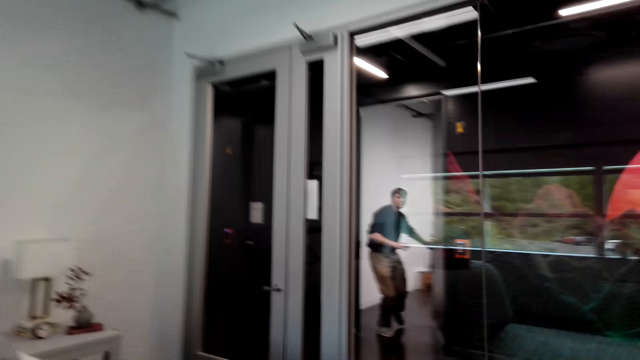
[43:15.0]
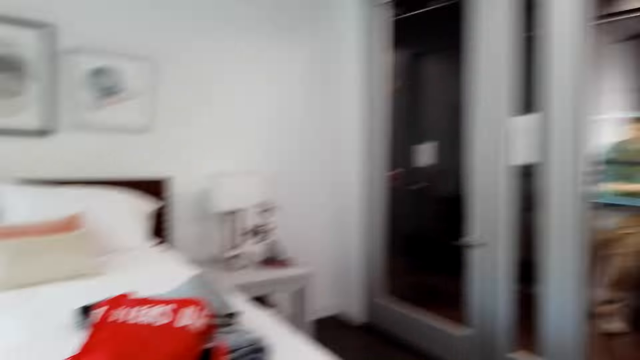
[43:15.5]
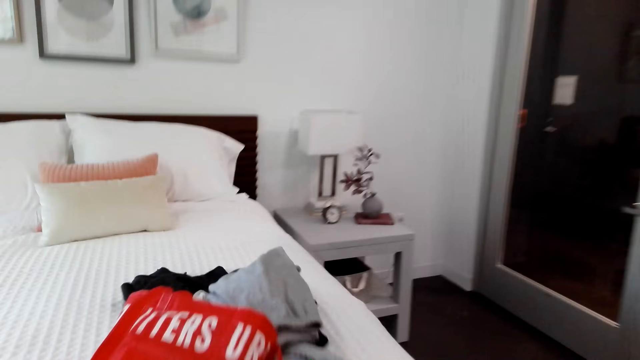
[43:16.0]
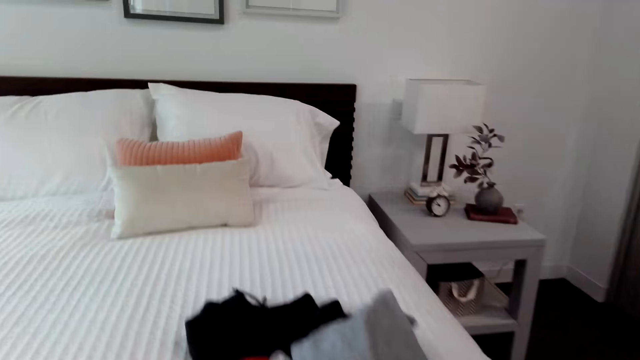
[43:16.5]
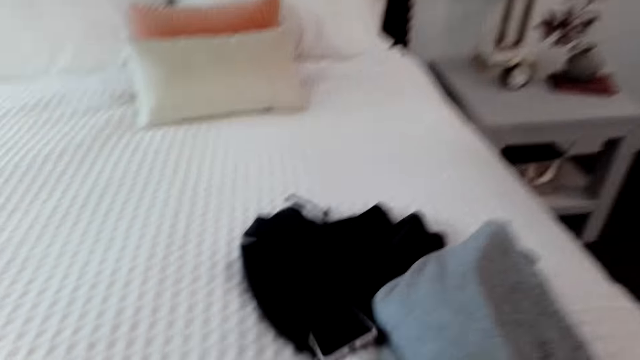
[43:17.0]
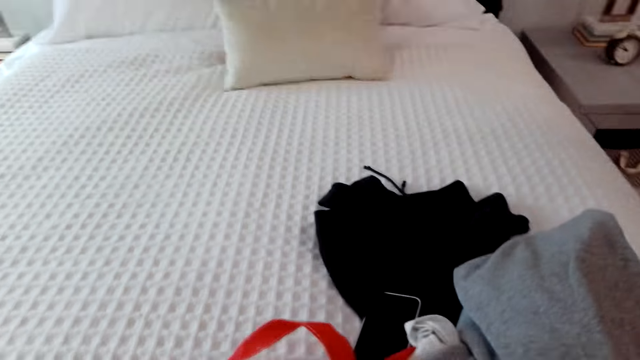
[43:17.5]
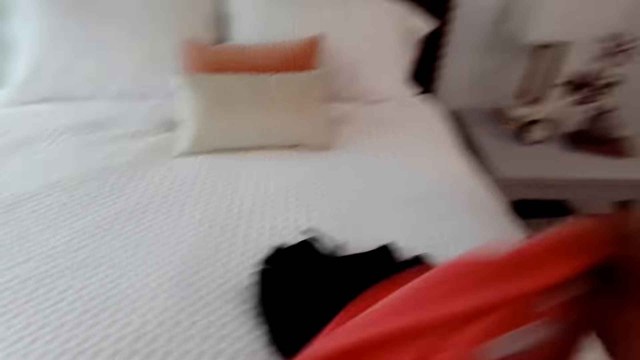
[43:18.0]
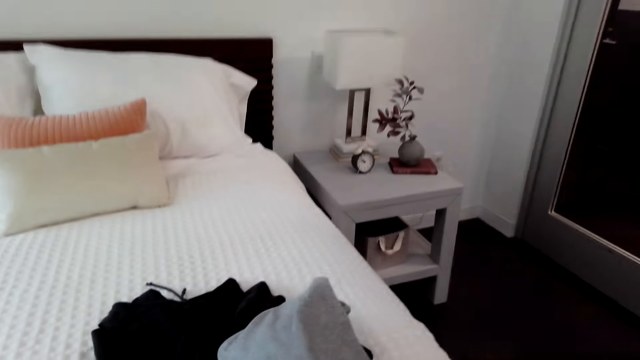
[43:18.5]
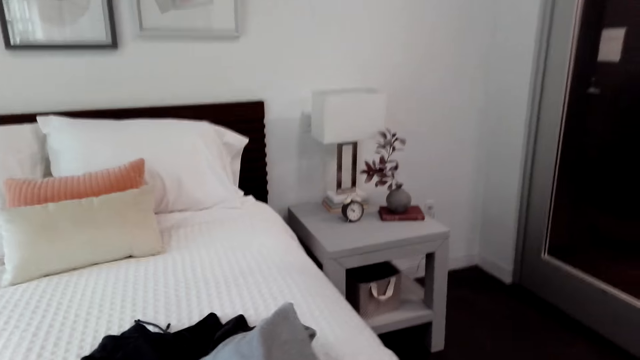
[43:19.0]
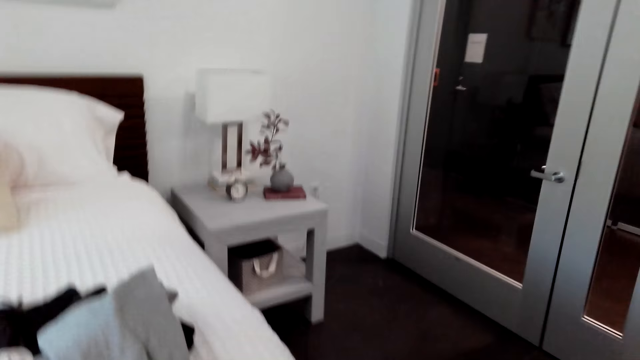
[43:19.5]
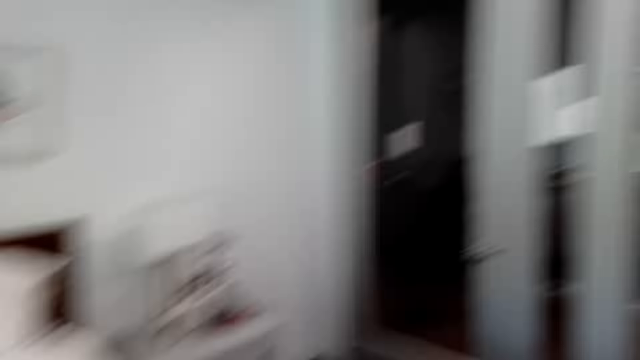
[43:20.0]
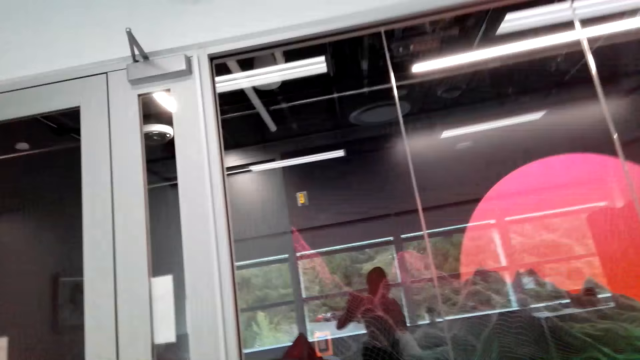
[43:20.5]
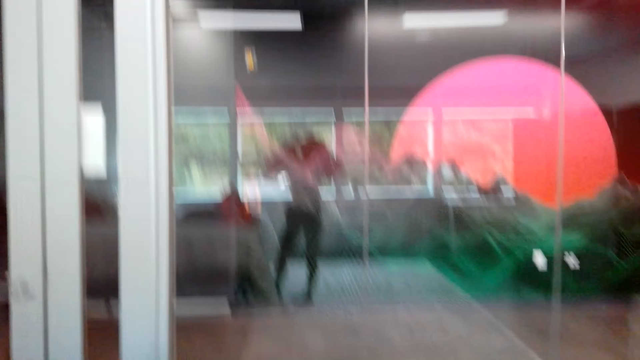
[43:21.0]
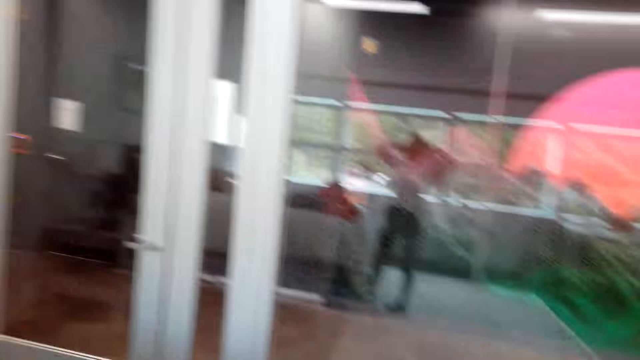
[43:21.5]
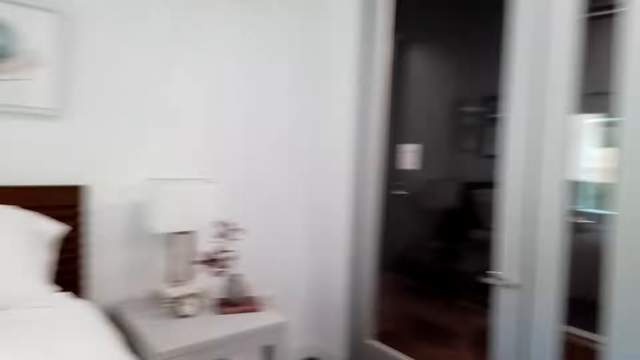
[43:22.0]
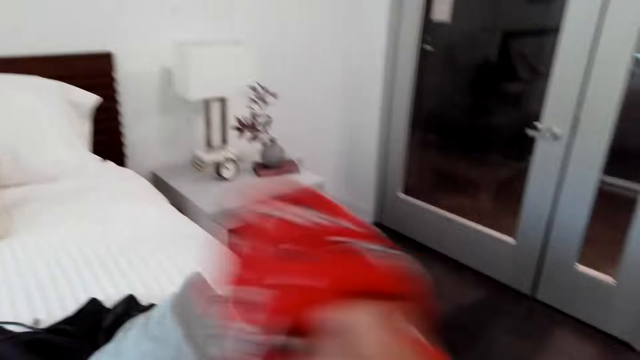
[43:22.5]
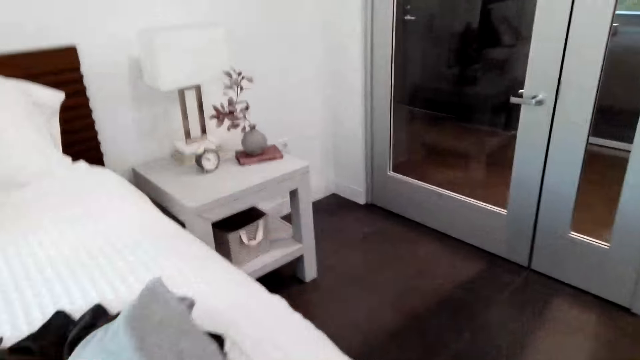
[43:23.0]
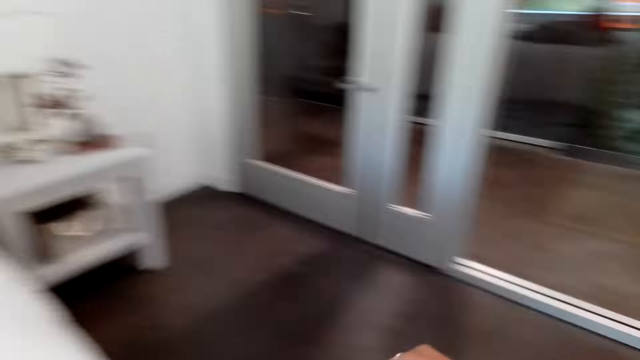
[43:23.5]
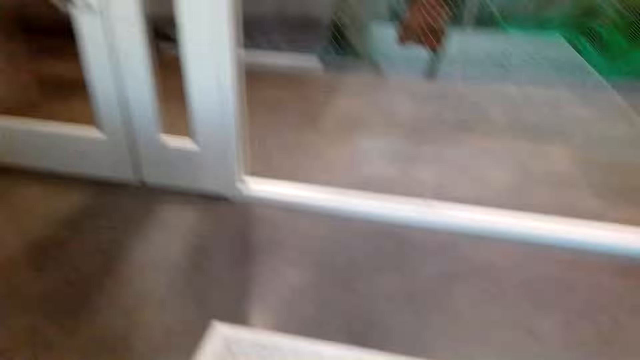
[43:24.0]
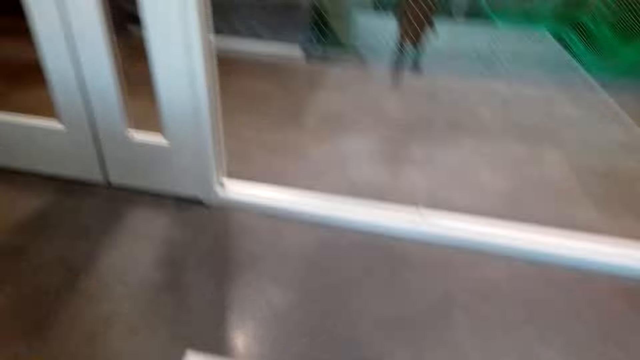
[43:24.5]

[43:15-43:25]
The camera wearer puts her phone on the bed. They move a cloth and pick up the cloth. They remove the blouse and throw the blouse on the bed.

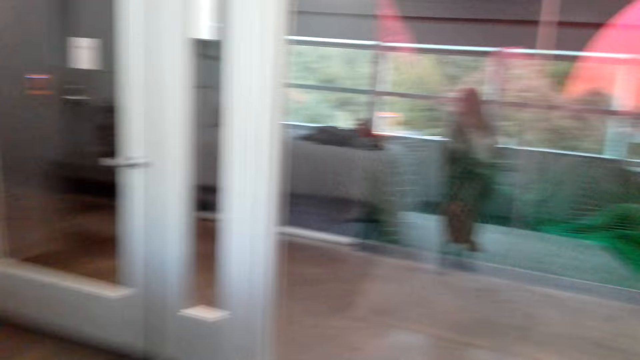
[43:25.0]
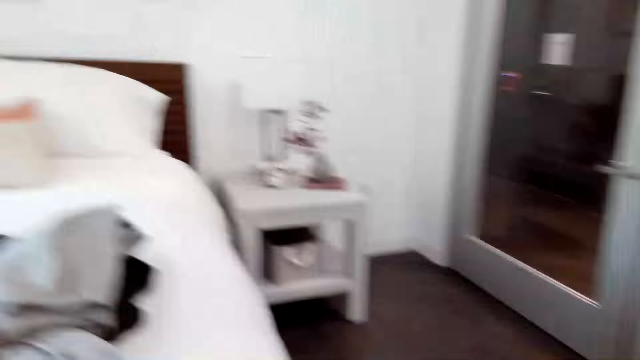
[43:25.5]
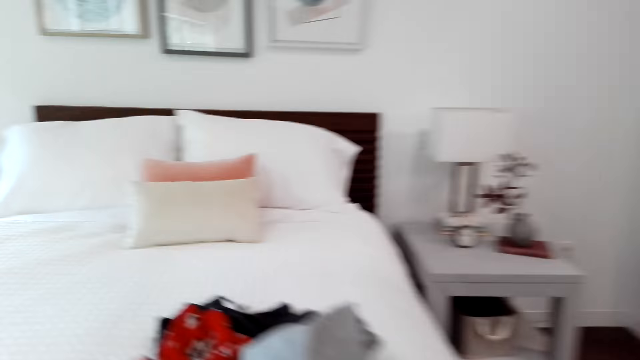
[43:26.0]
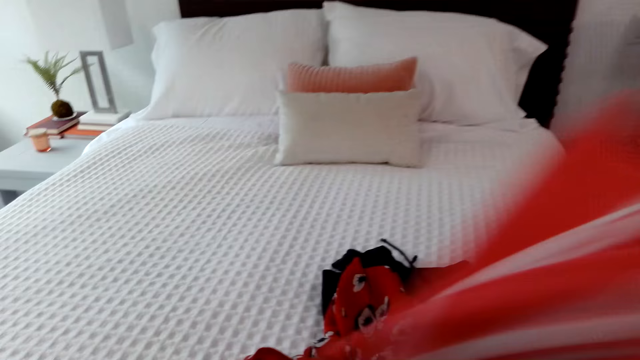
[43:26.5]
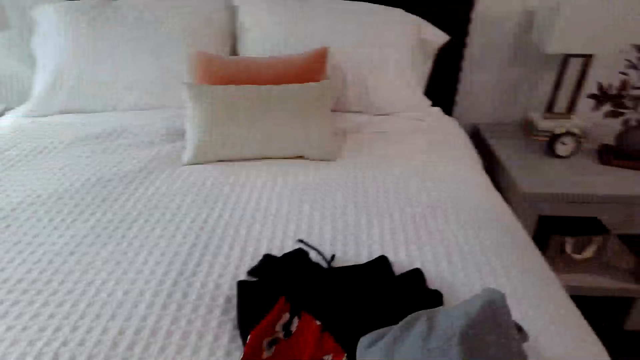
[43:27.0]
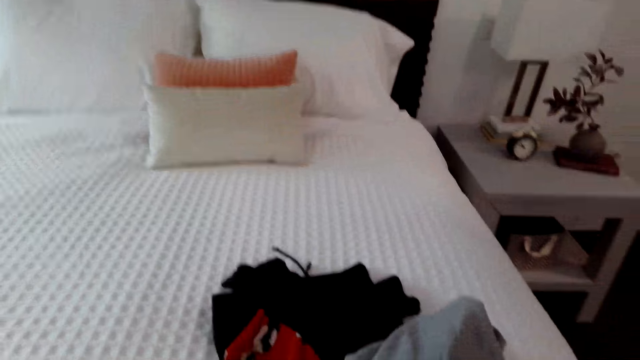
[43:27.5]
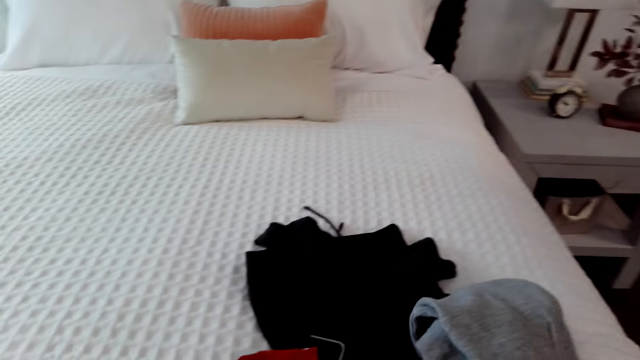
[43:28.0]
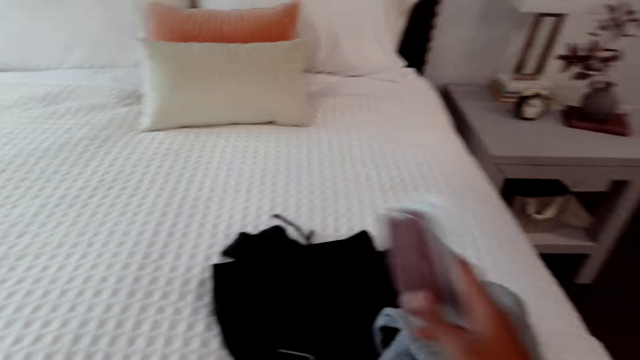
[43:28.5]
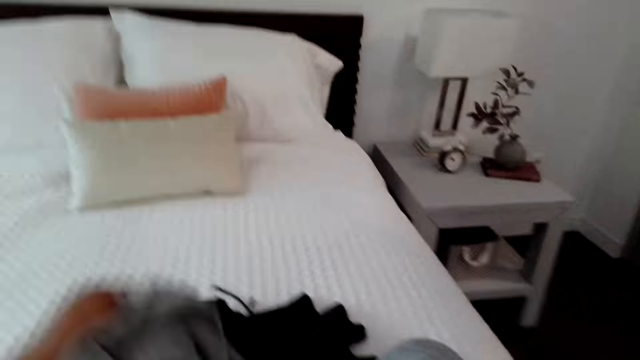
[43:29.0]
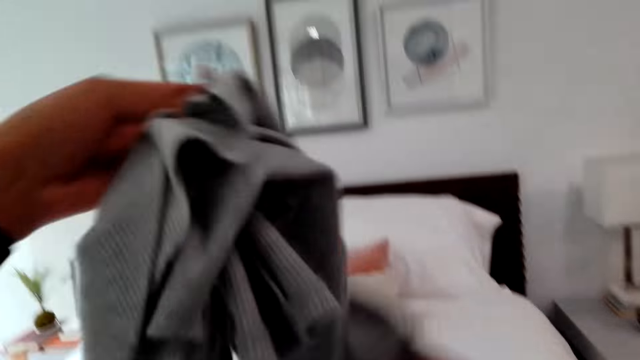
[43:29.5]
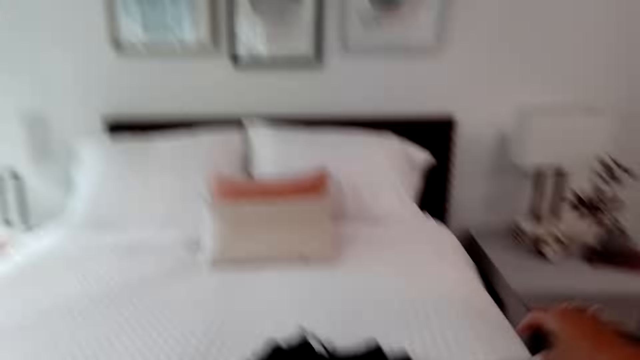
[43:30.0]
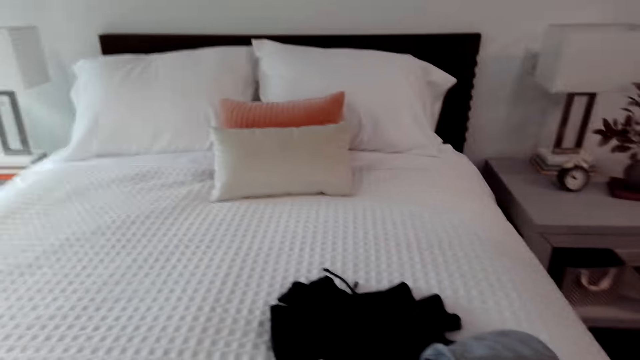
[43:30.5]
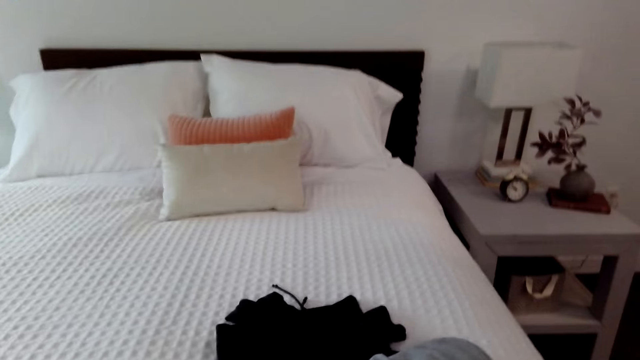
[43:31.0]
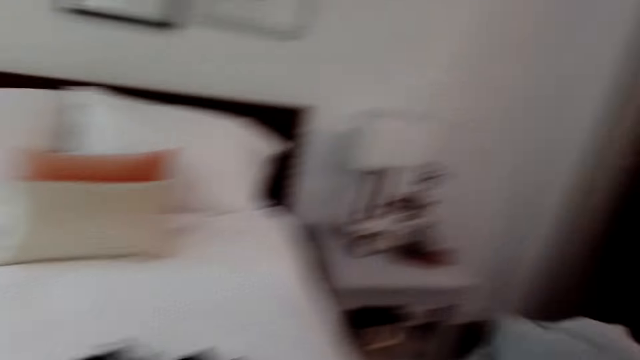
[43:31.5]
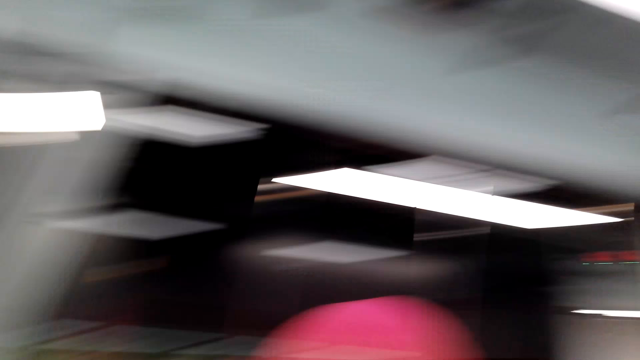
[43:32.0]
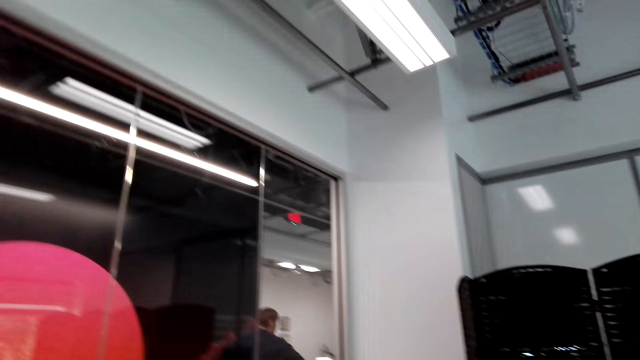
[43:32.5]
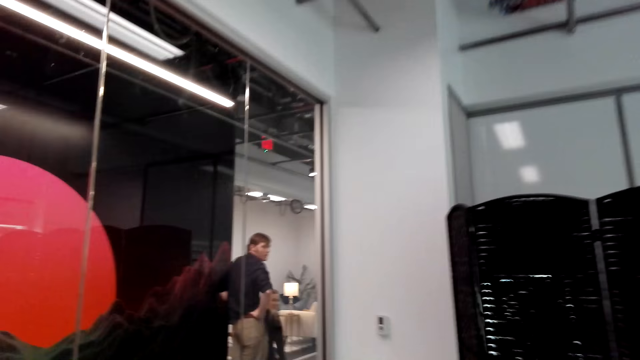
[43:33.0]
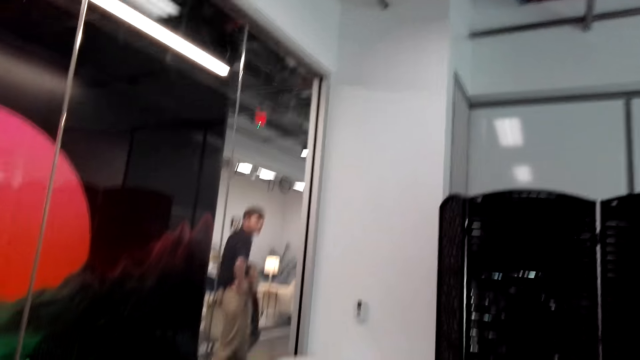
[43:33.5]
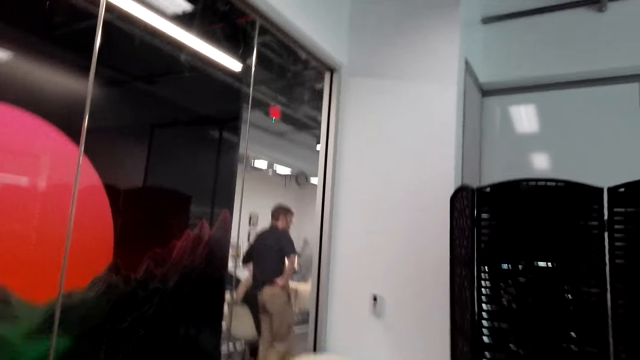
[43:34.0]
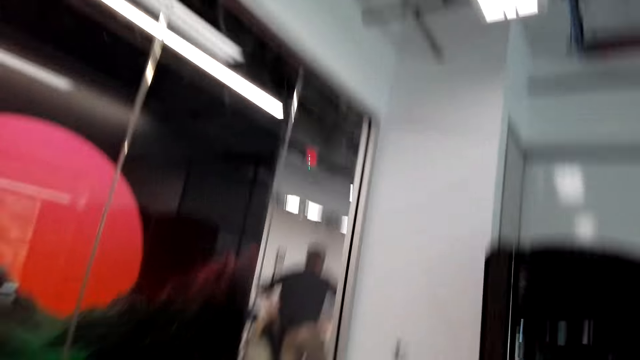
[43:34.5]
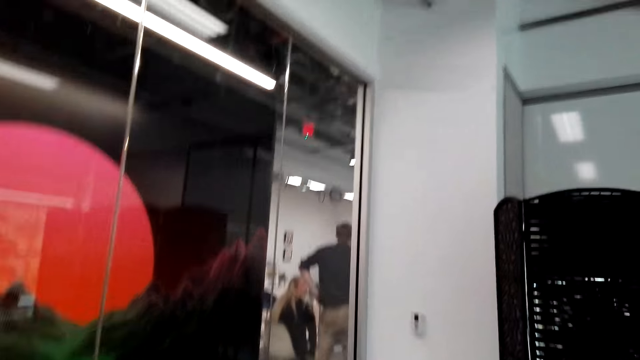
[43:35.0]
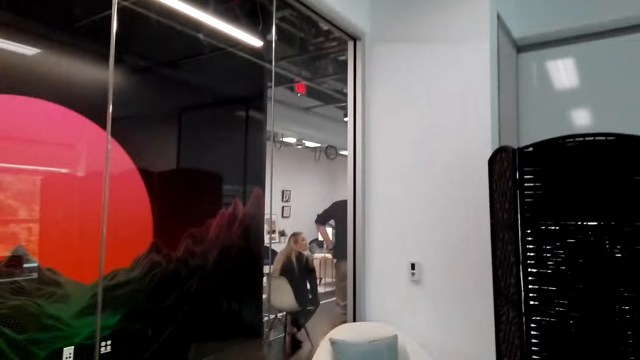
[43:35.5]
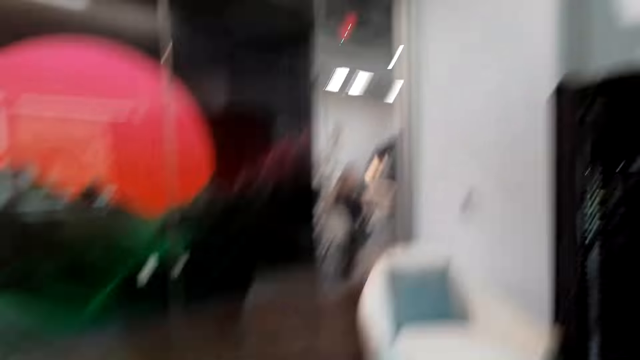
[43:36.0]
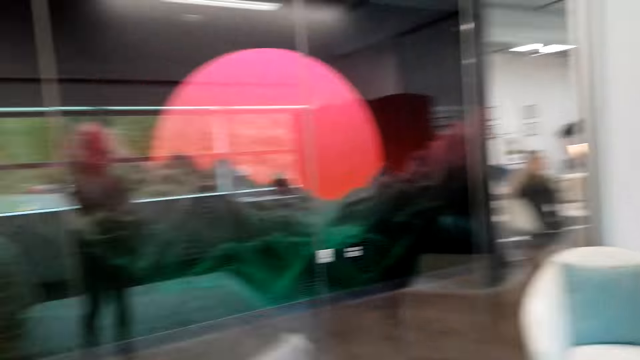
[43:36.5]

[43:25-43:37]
The camera wearer removes the piece of cloth. They pick up her phone, pick up the piece of cloth from the bed, and throw her phone on the bed. They look at the piece of cloth. They look around the house.
